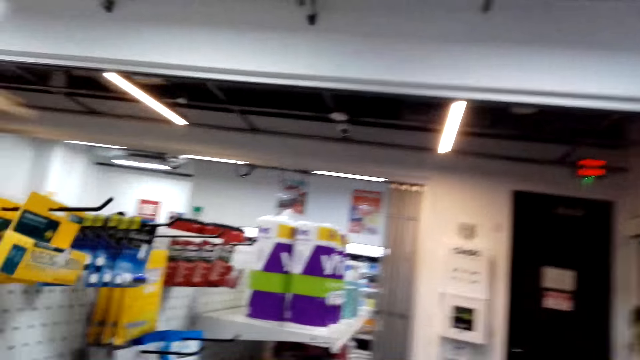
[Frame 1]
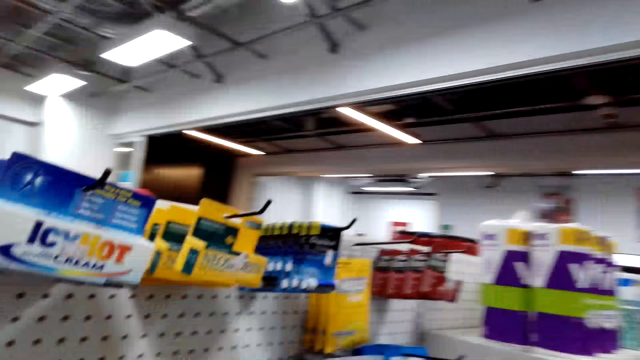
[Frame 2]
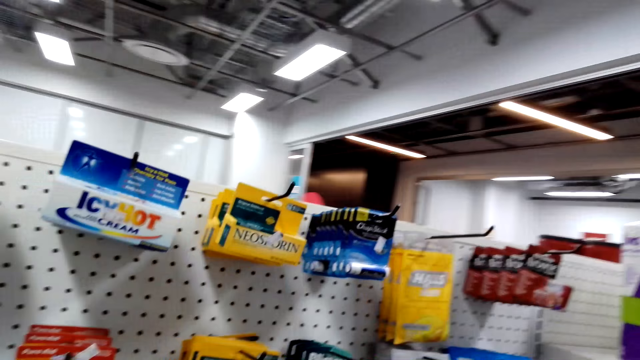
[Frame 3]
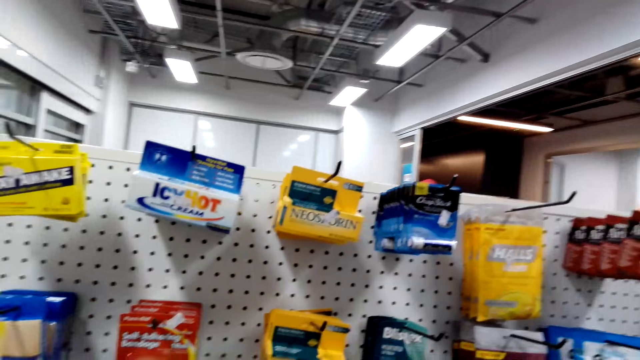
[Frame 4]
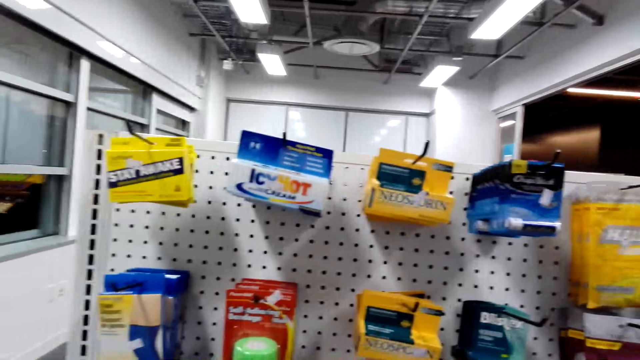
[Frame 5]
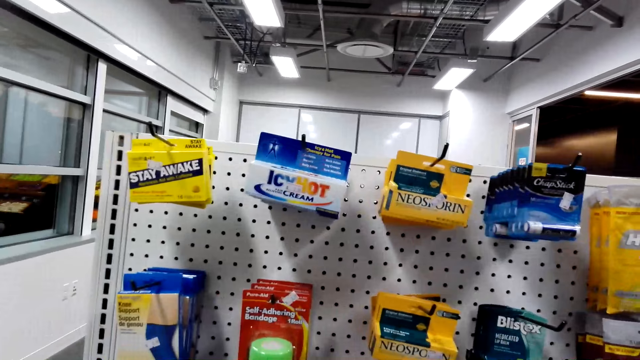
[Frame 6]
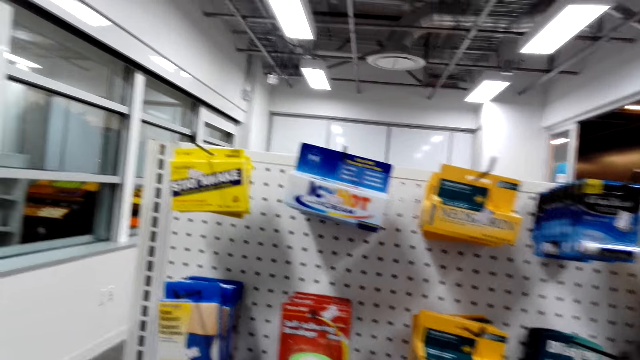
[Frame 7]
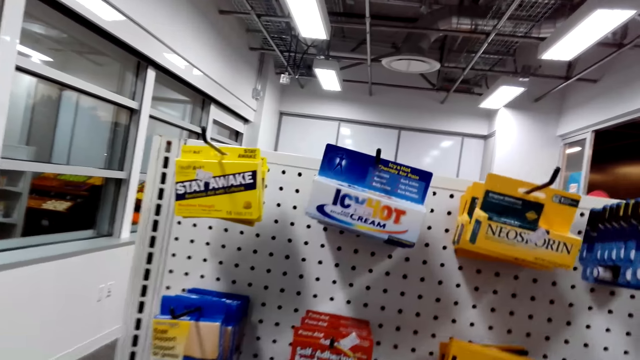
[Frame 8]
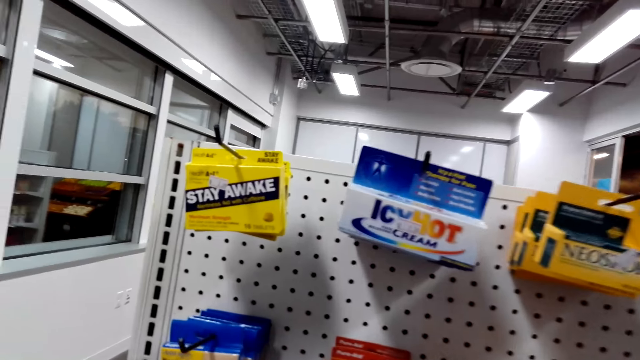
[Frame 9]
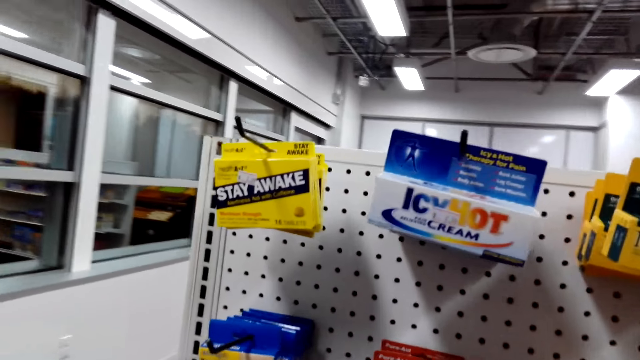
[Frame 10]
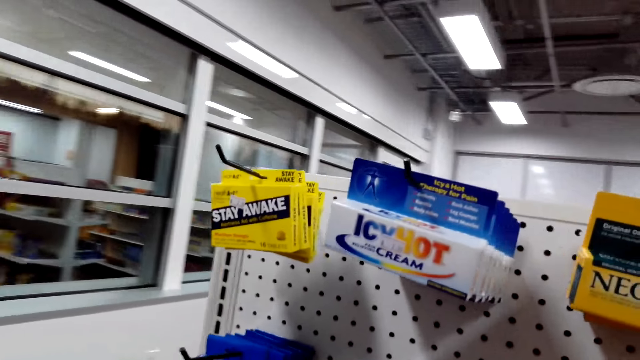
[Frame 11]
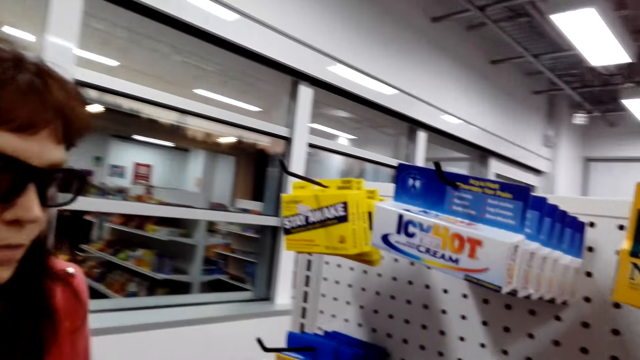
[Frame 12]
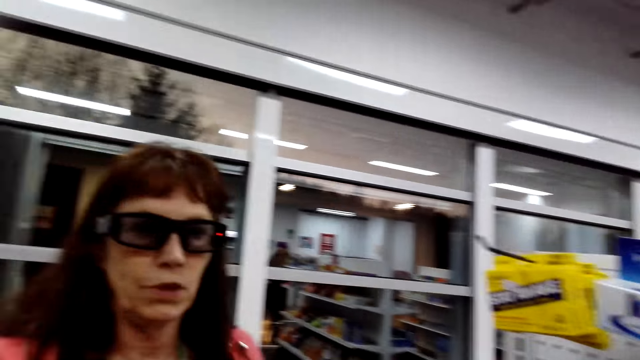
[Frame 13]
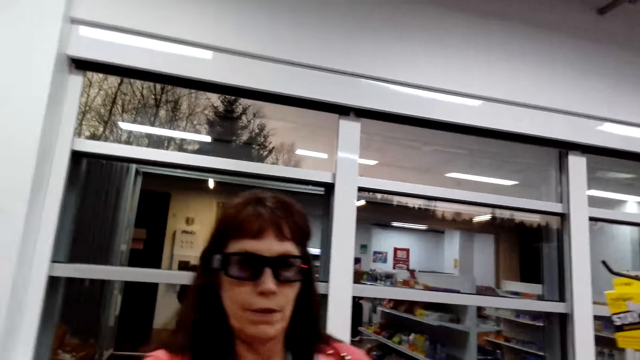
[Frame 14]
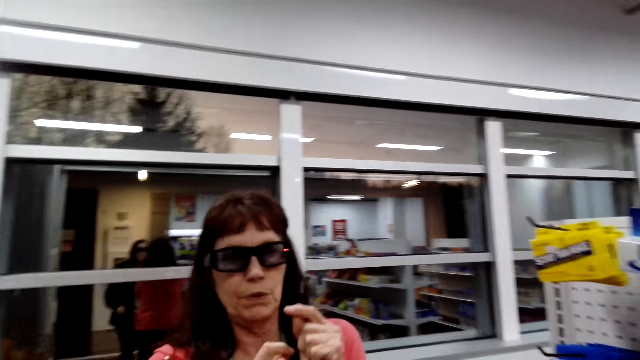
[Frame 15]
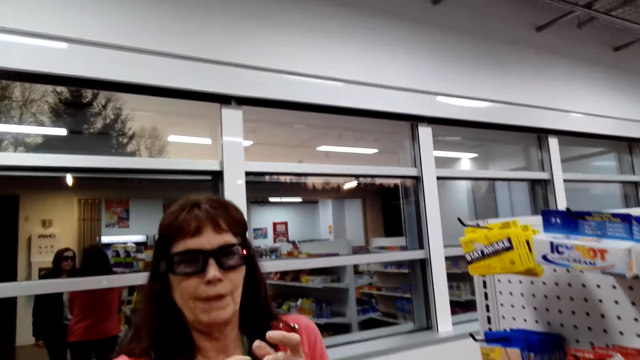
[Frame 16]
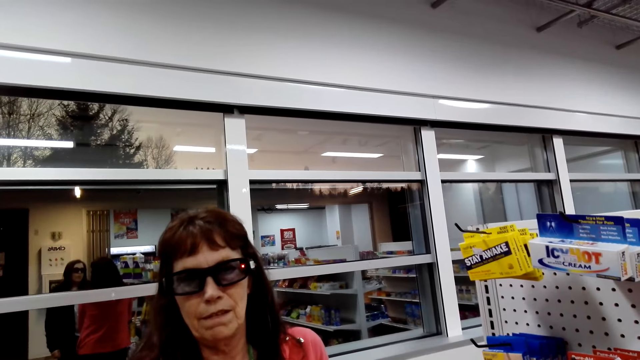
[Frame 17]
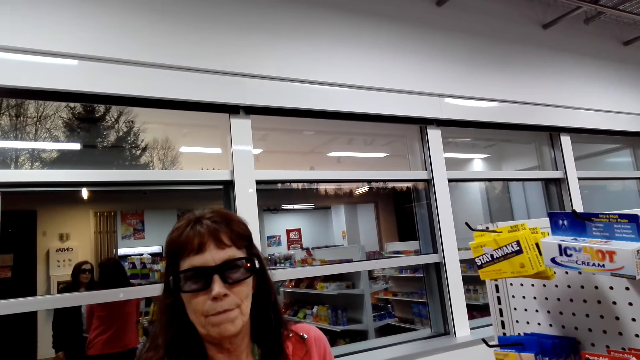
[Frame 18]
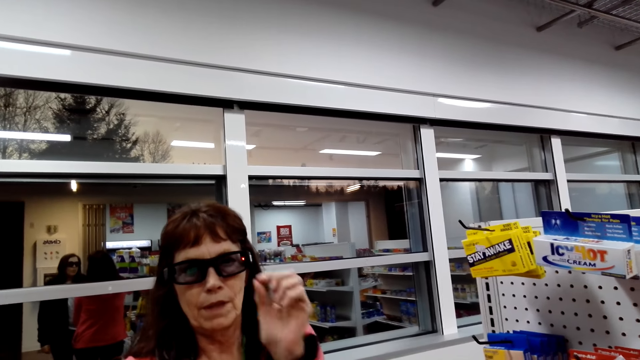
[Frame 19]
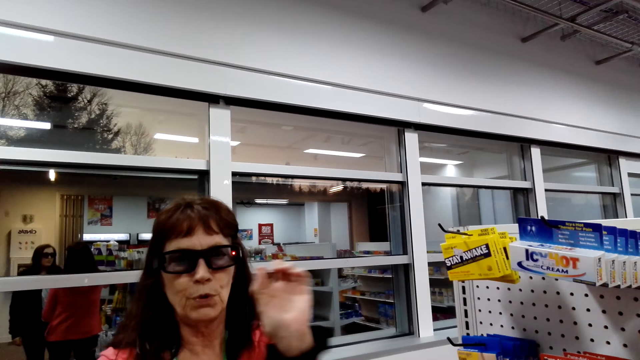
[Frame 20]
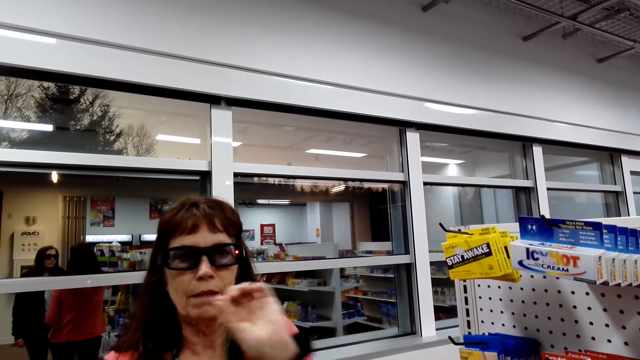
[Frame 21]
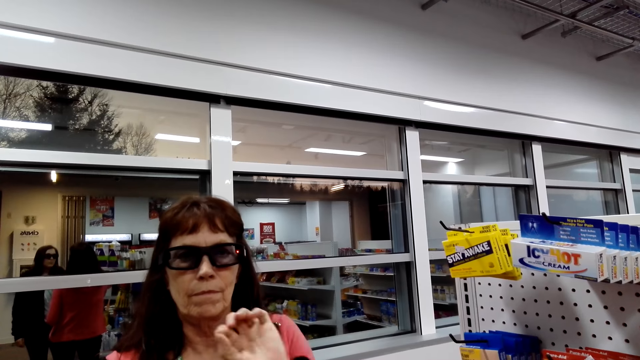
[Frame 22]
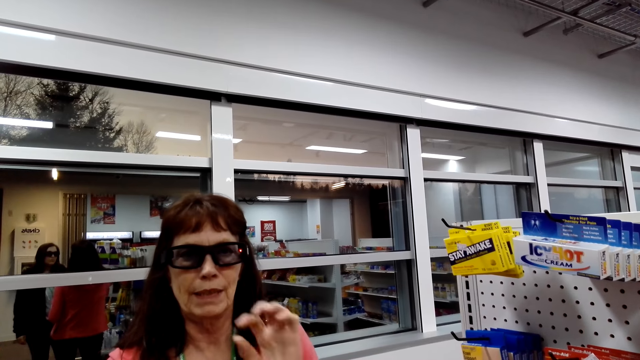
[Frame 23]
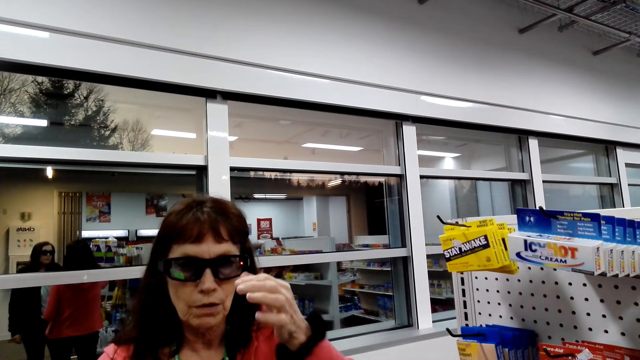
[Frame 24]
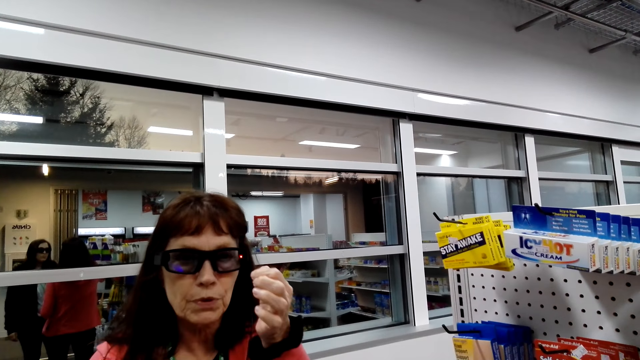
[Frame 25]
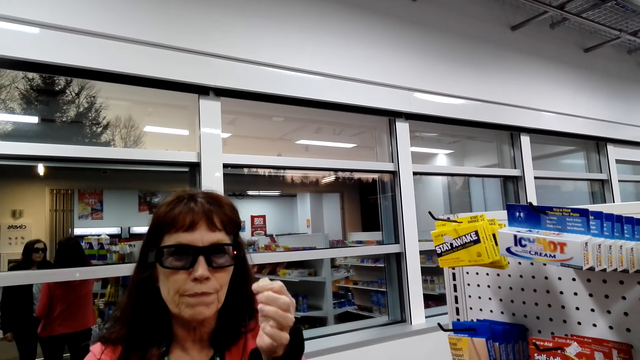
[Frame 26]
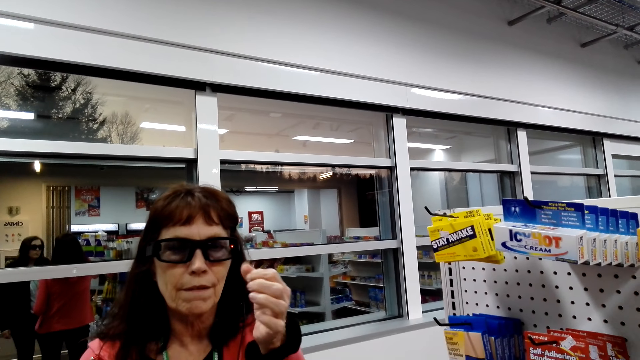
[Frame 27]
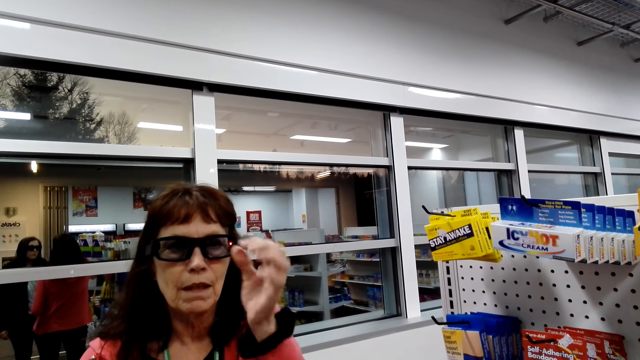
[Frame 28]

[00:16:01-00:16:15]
The camera wearer looks around. The woman converses with the camera wearer. The camera wearer stares at the woman. The woman does hand movement.

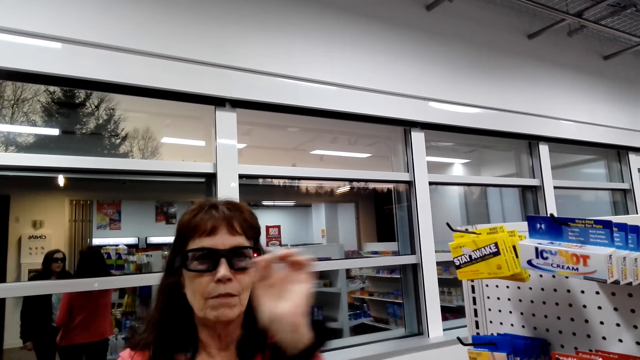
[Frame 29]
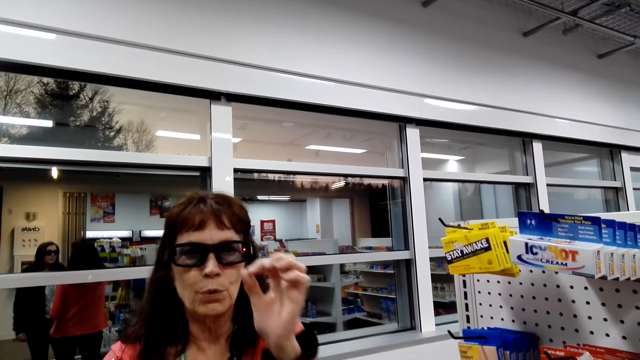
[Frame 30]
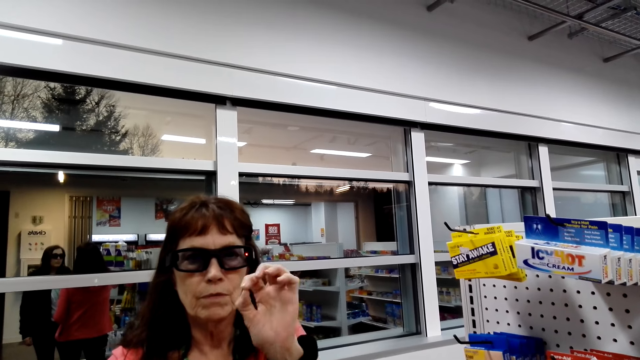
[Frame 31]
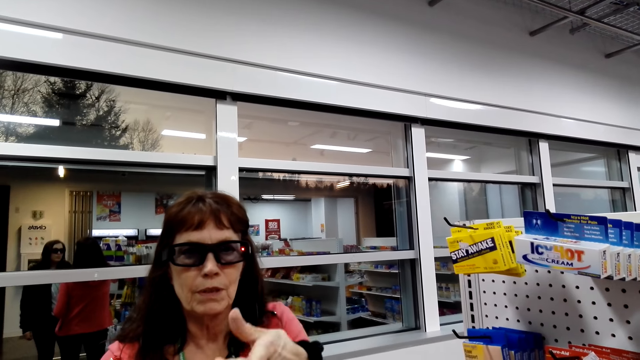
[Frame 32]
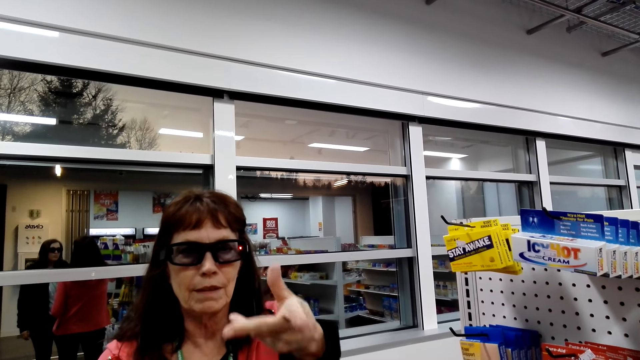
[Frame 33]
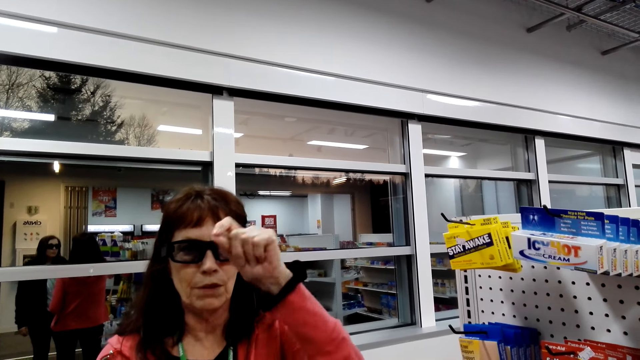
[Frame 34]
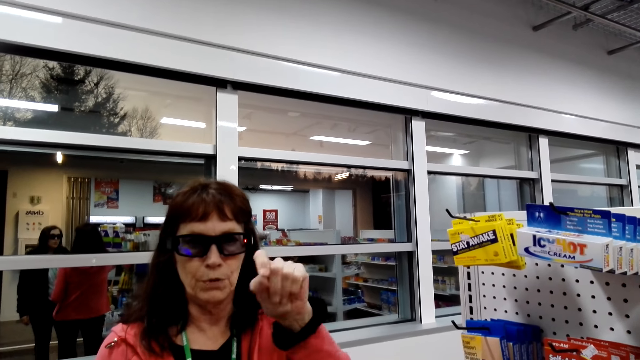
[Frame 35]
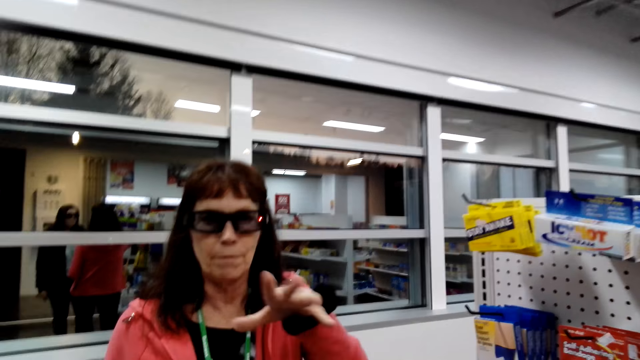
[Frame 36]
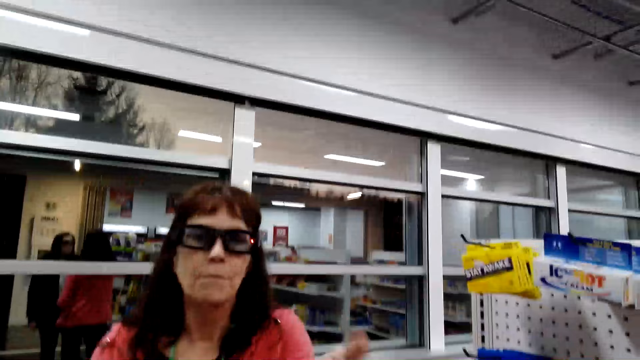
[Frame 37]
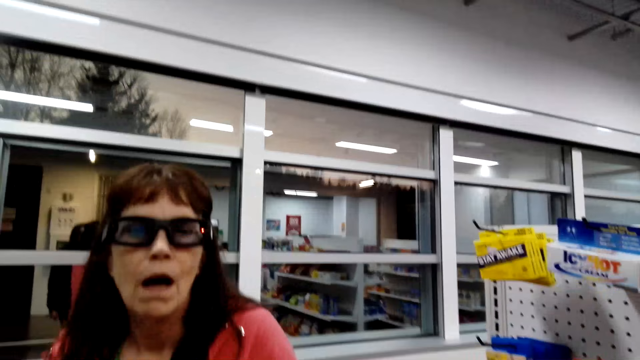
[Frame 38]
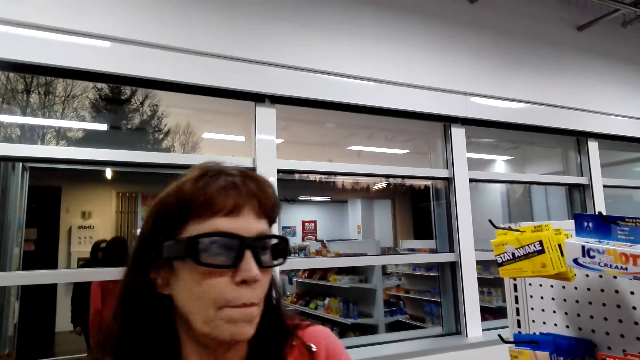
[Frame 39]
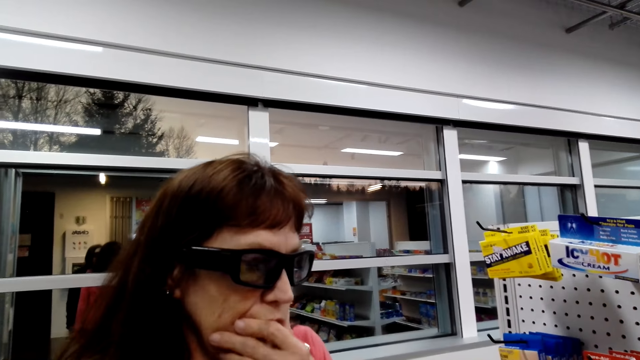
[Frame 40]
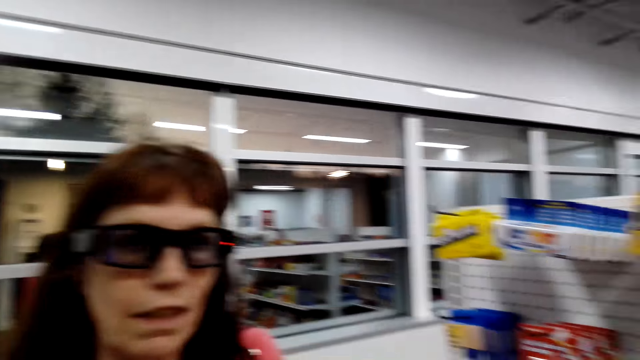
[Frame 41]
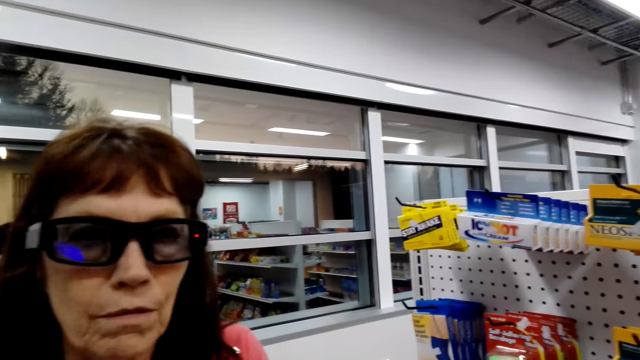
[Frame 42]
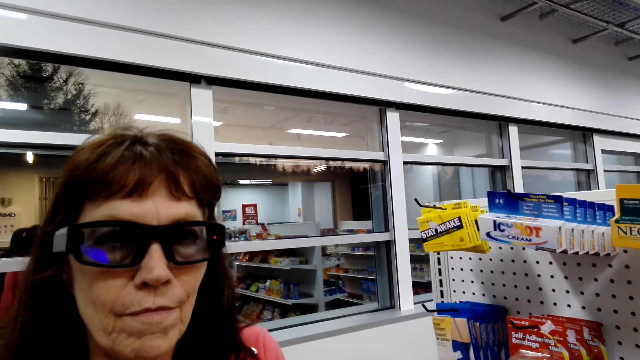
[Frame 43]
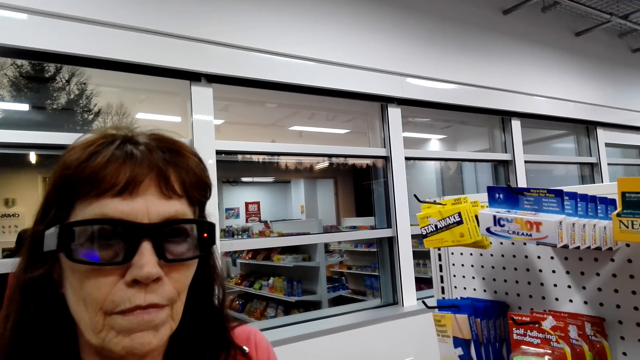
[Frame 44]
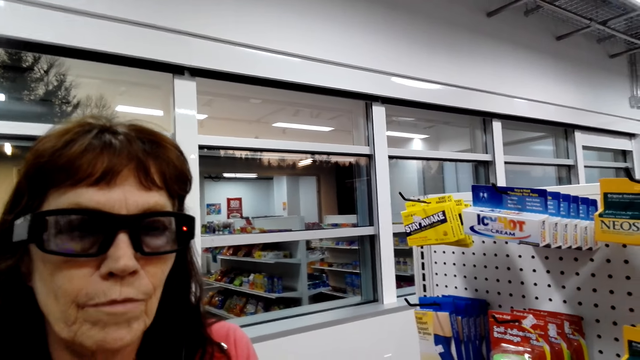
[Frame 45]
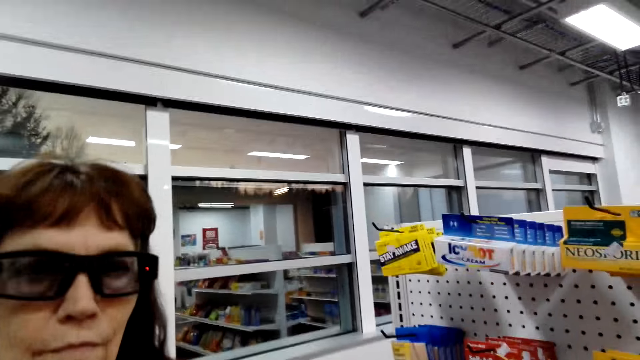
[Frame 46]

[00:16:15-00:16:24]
The woman holds her chin. The camera wearer converses with the woman.
